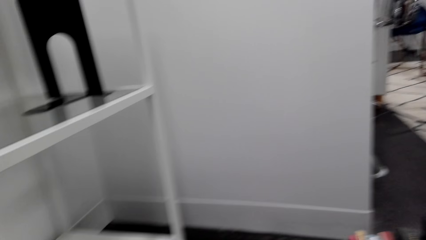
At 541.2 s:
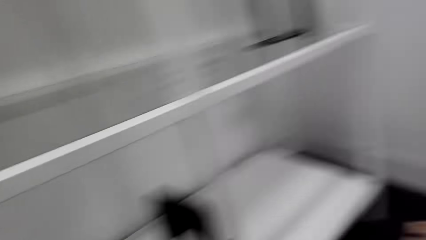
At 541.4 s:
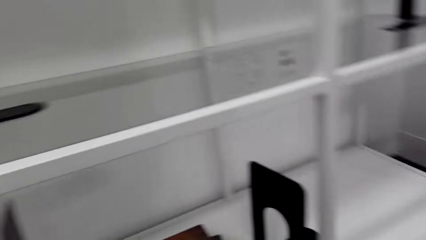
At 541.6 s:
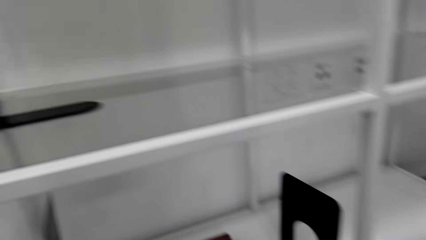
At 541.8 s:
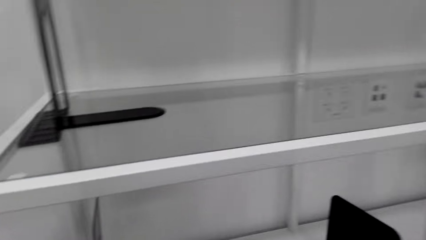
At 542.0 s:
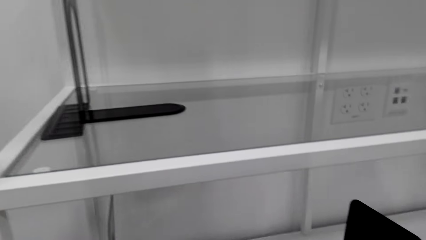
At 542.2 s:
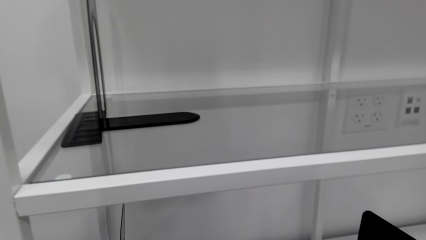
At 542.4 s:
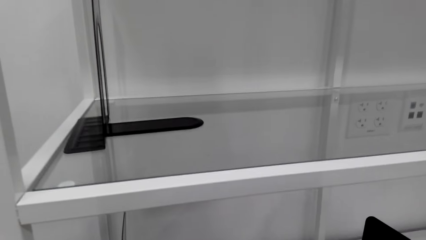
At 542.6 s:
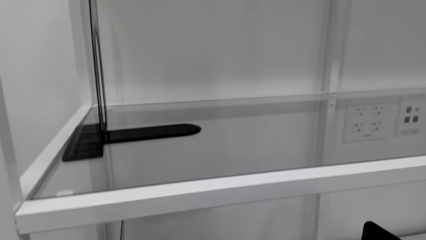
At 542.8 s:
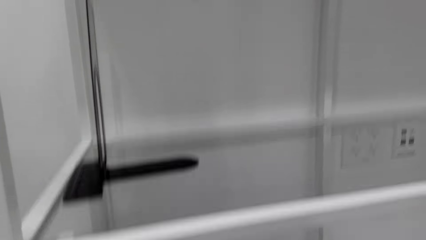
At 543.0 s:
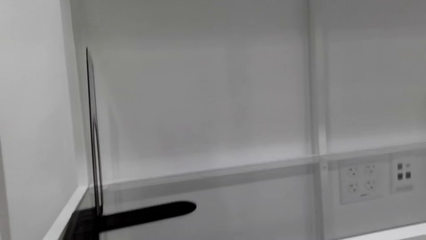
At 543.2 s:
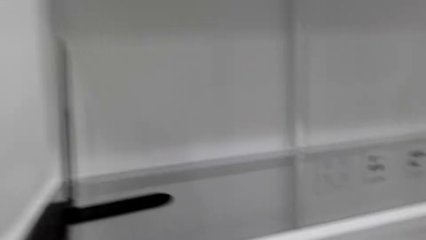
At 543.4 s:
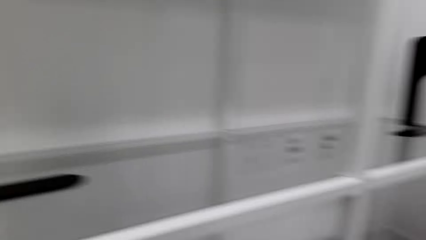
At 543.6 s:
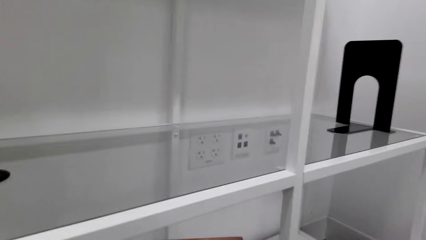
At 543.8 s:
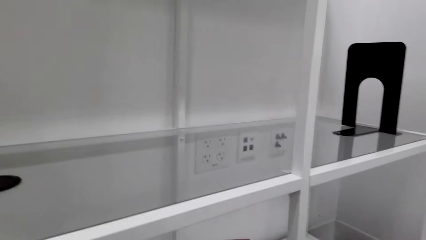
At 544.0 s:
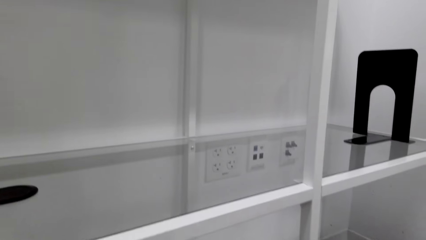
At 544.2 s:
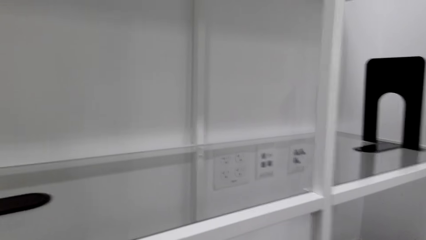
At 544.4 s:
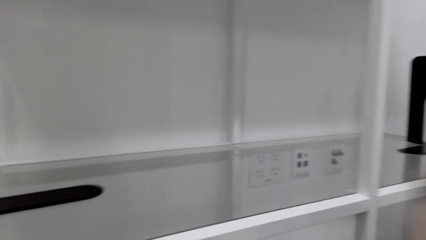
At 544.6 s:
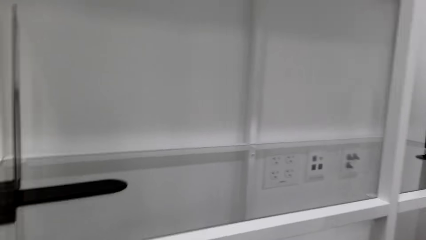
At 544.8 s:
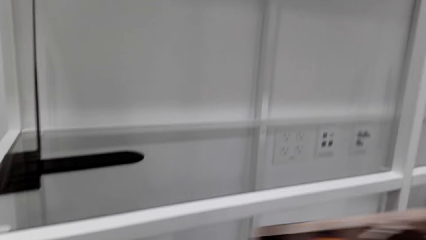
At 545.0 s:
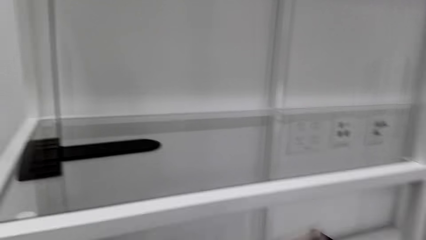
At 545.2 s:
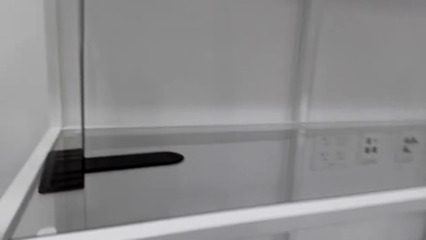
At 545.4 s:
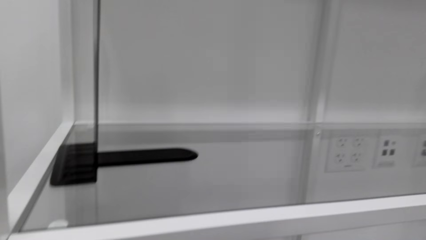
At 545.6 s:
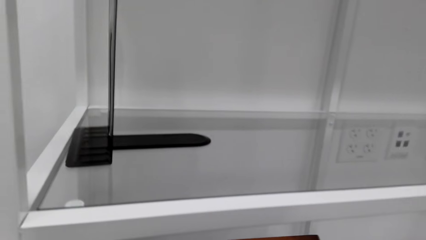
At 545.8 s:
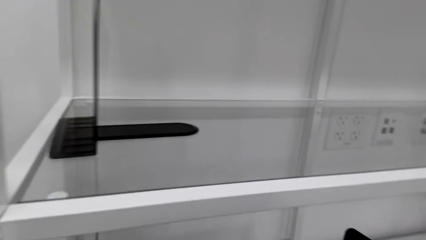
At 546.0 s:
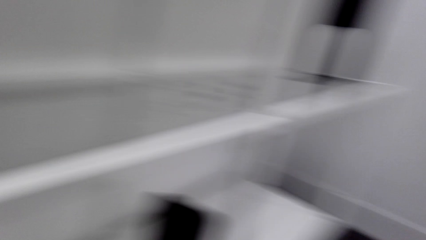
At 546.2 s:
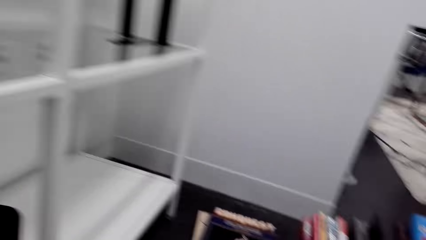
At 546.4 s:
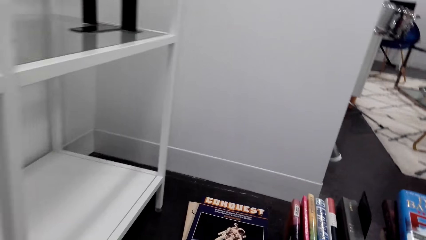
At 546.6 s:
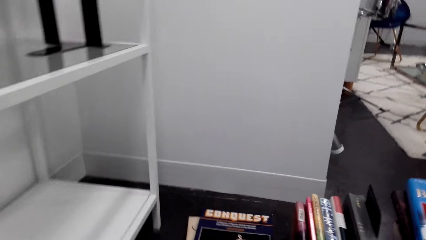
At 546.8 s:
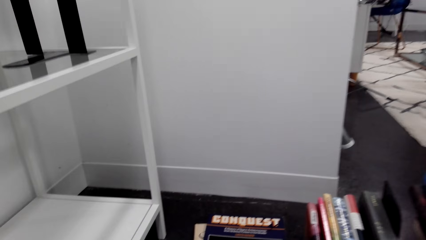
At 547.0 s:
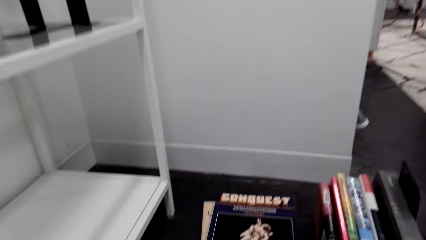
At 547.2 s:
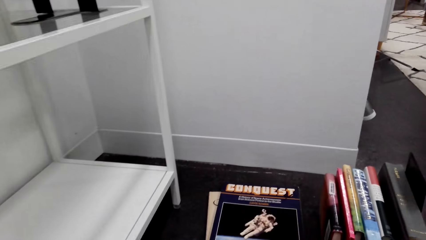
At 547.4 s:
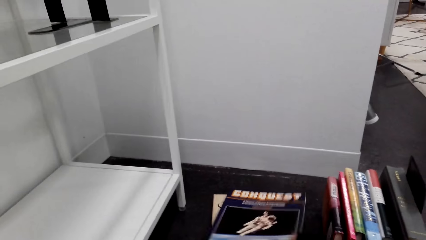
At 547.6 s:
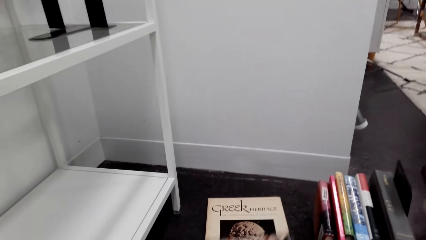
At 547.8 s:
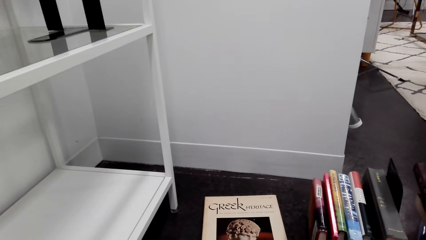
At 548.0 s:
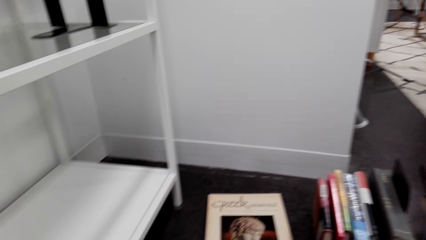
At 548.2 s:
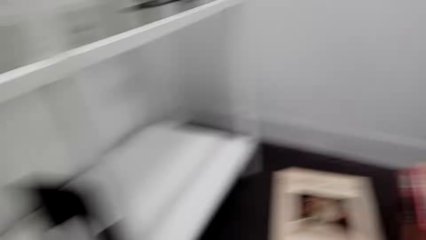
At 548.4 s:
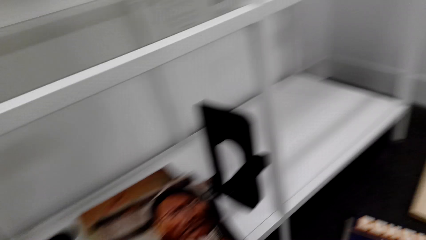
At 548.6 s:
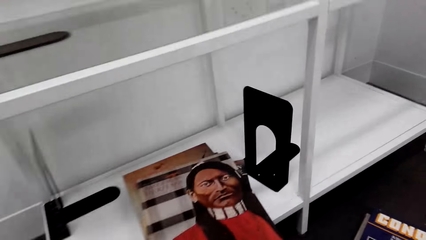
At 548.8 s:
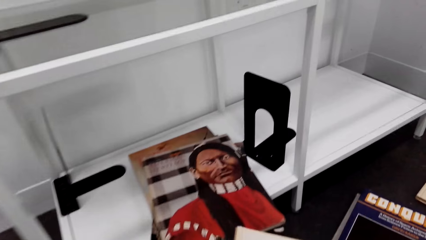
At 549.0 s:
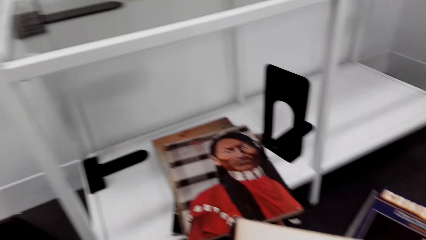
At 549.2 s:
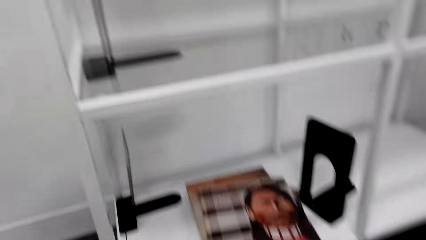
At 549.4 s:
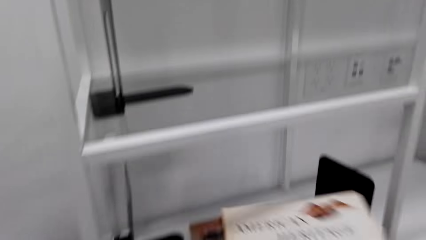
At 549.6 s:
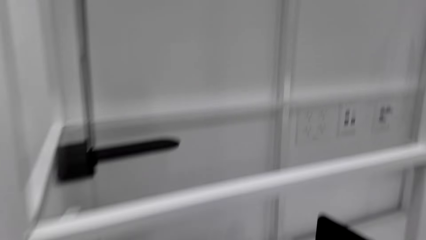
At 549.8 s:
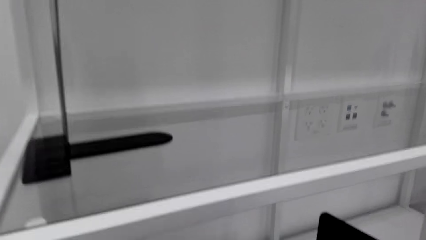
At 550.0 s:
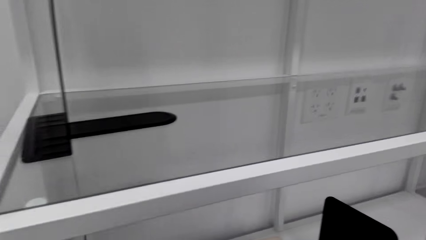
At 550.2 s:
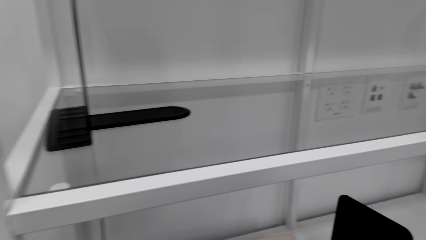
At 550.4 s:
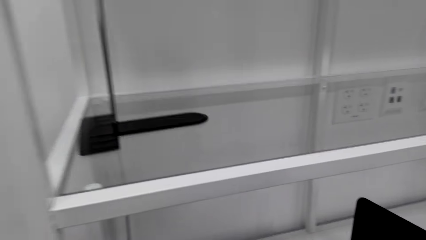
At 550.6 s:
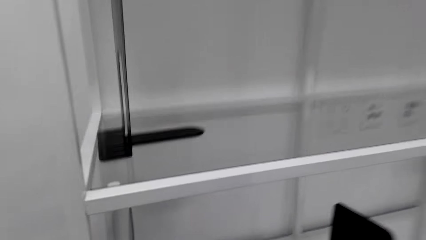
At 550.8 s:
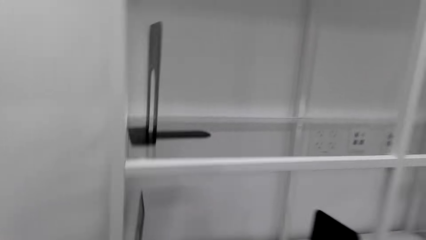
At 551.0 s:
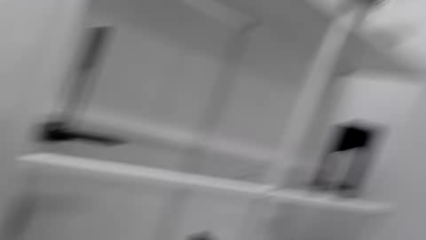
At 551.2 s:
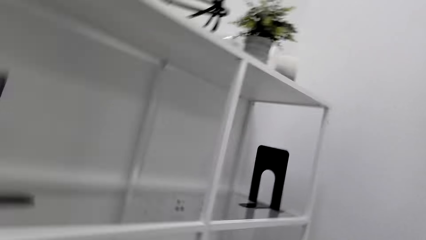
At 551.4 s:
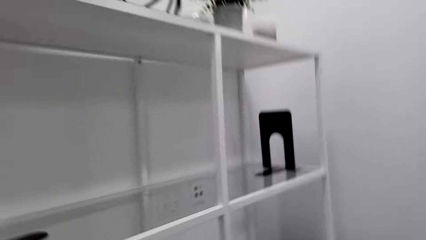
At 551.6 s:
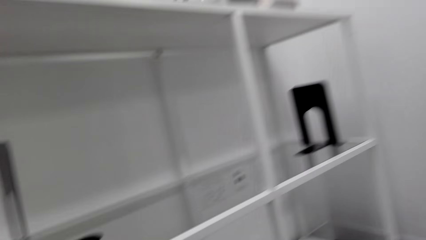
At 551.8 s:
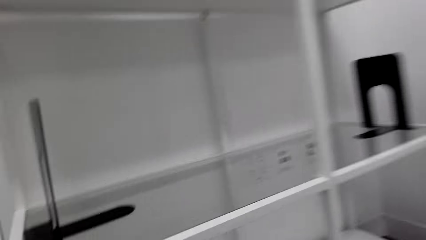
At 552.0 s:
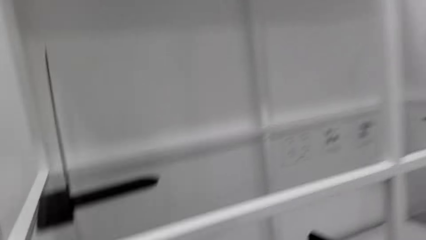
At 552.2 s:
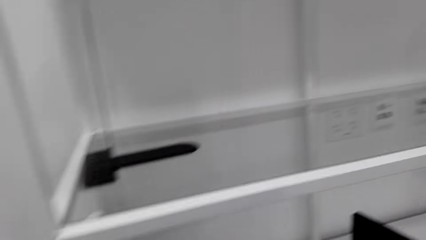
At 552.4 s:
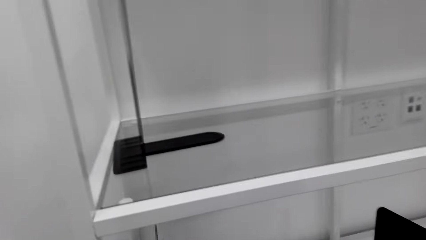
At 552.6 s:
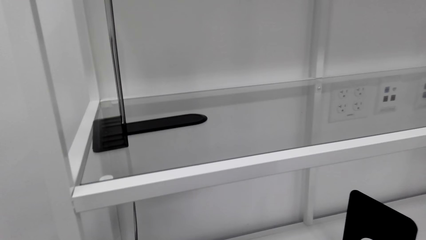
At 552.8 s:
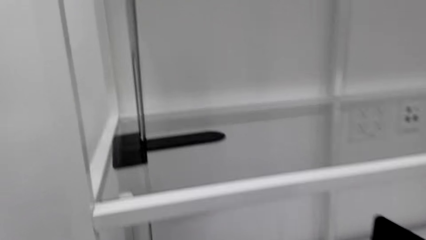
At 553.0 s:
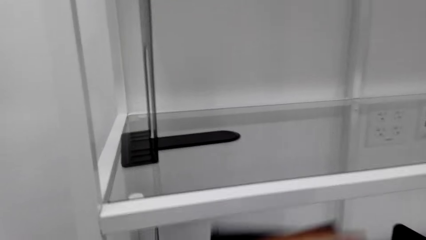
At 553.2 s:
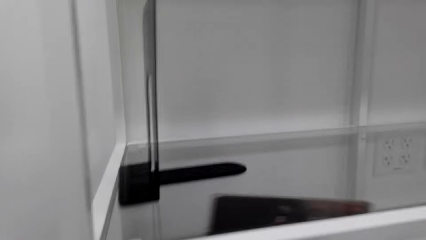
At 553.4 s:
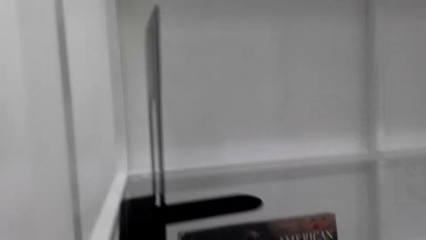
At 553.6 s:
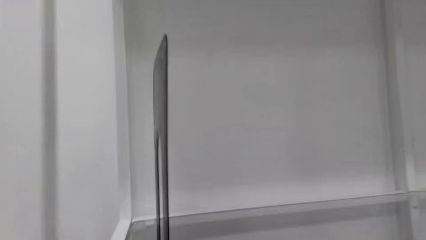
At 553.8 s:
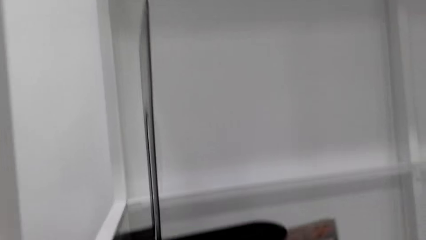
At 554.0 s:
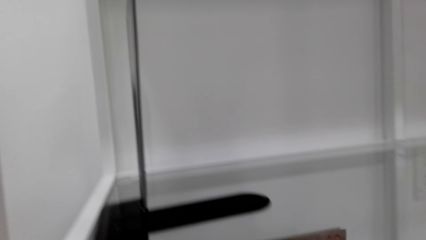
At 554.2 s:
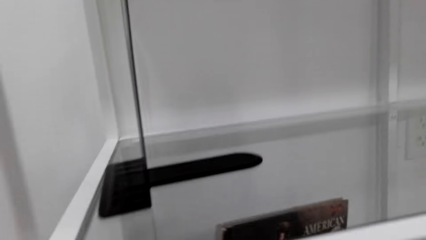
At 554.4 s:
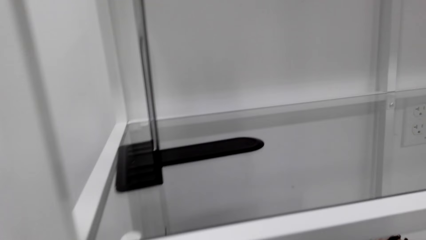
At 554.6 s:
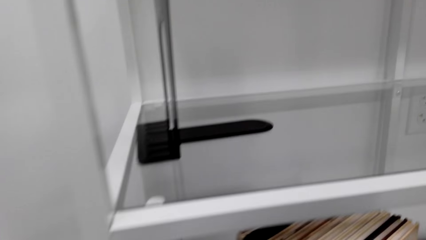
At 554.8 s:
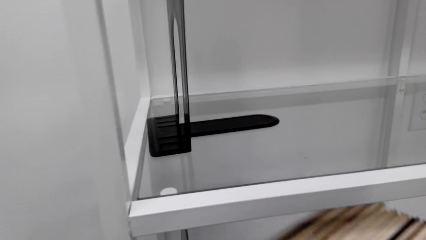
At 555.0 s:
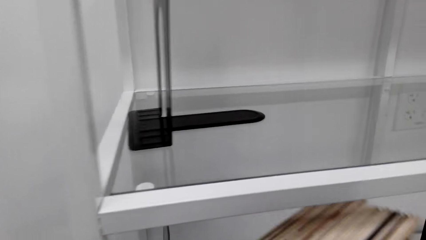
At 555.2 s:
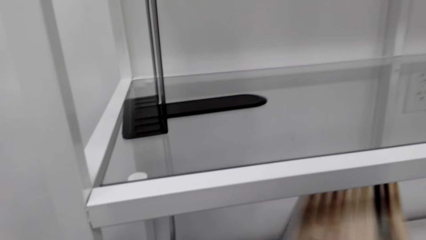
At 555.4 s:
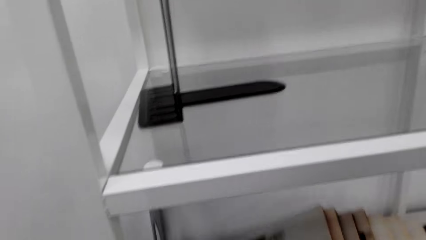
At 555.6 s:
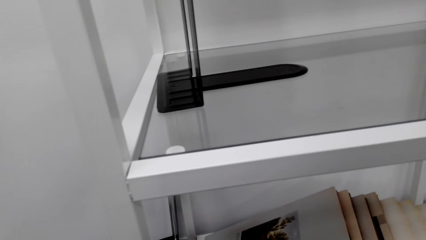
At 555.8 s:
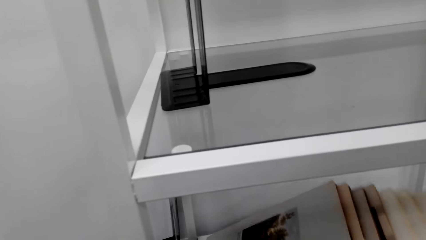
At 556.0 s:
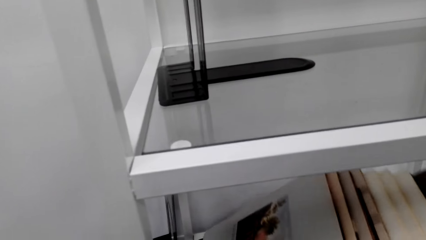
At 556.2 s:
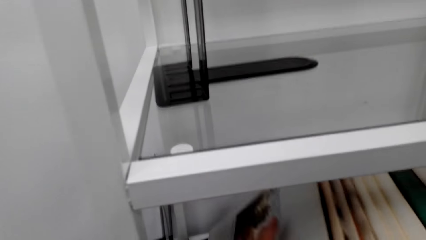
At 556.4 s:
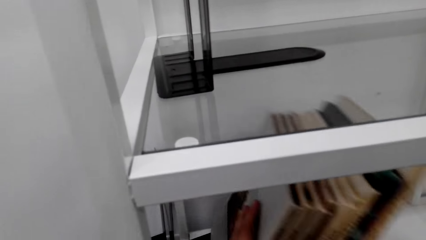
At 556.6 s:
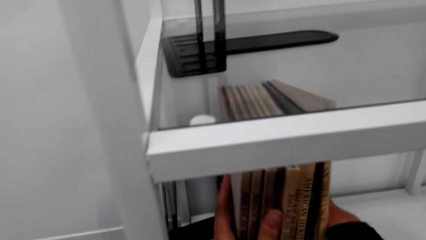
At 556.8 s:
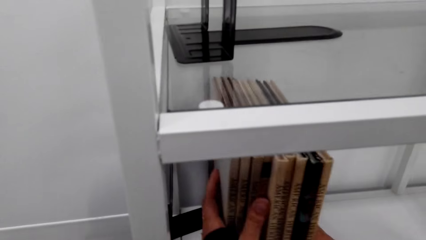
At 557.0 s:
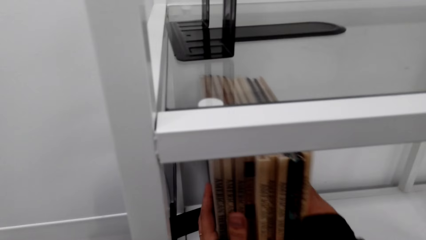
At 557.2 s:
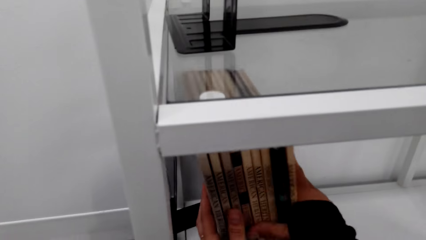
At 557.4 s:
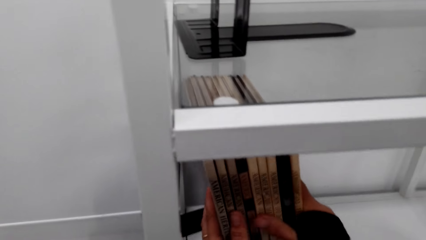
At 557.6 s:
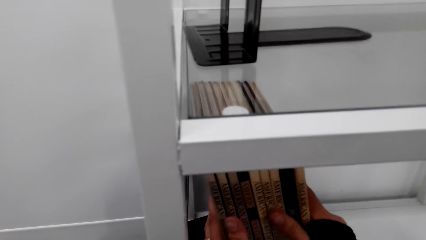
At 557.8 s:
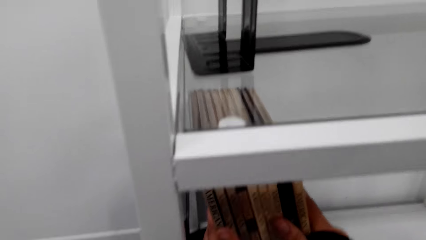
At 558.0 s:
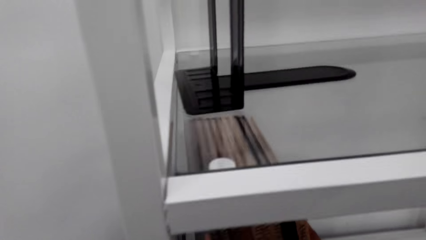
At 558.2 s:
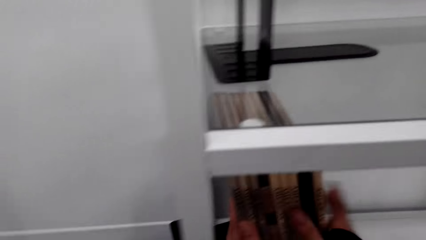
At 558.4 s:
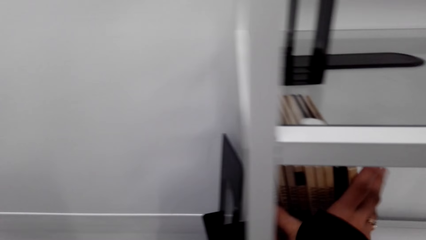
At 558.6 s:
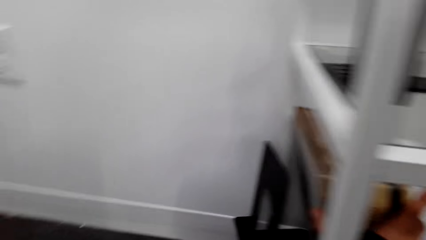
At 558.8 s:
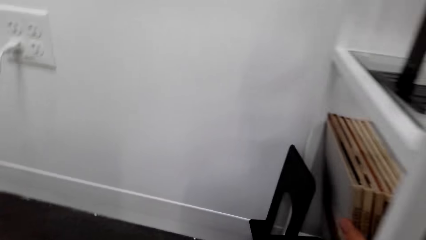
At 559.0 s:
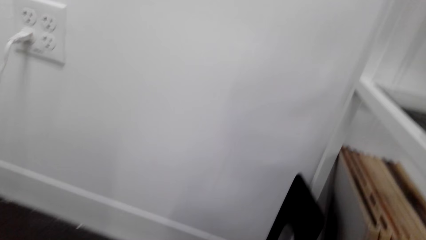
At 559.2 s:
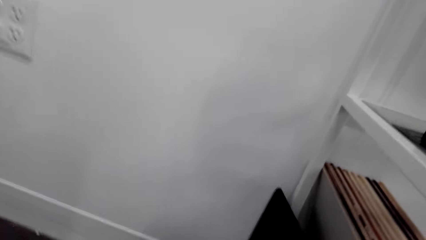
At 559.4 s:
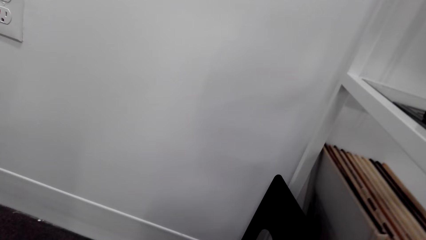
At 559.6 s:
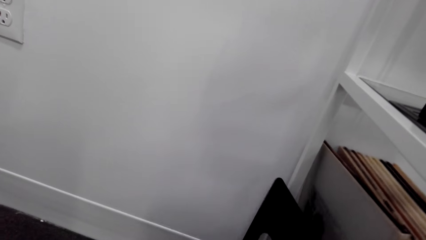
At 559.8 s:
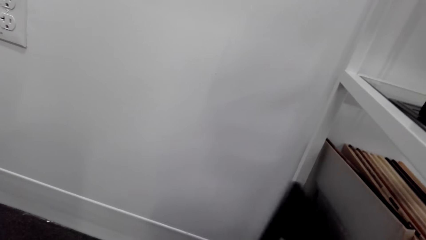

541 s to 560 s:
The camera wearer stares at the shelf. They look around the house. They put the books on the shelf. They knock the books on the floor. They pick the book on the floor with the right hand. They move the book. They put the books on the shelf. They move the books in the shelf.
